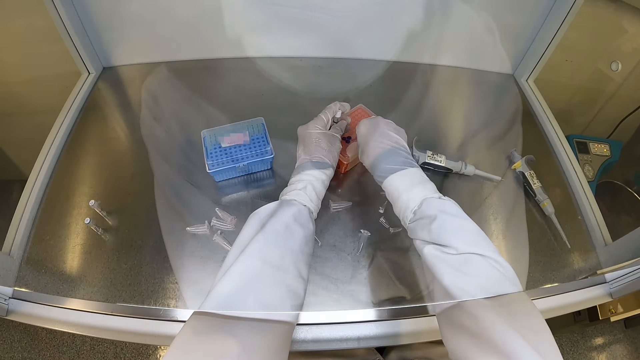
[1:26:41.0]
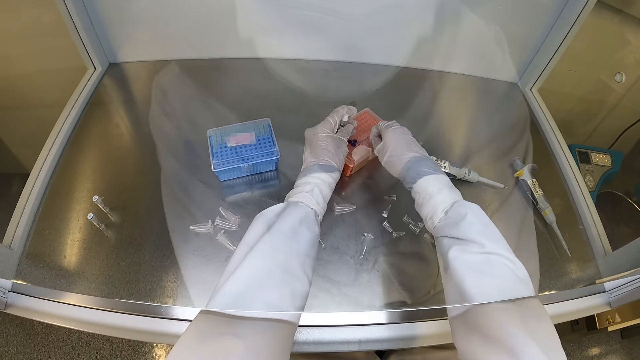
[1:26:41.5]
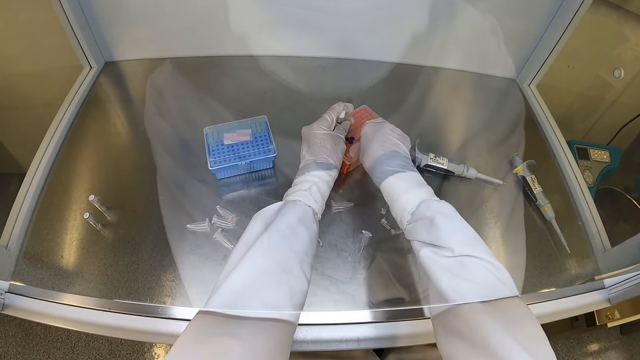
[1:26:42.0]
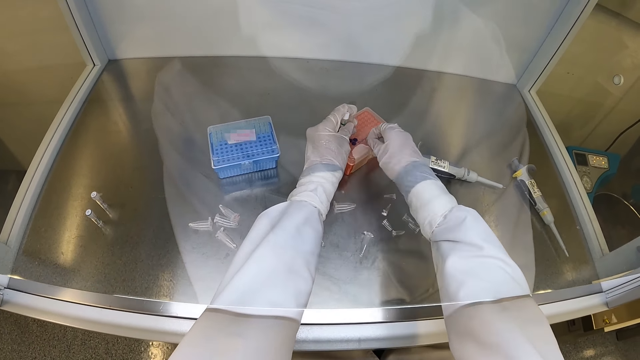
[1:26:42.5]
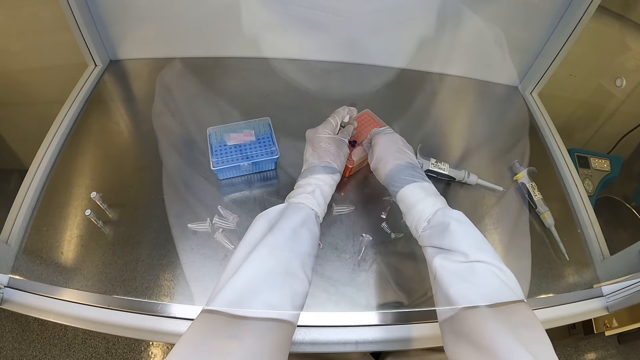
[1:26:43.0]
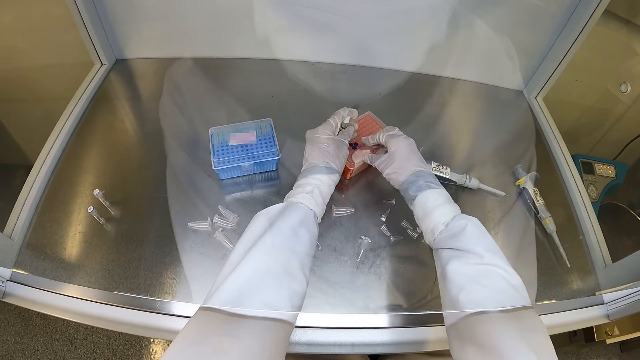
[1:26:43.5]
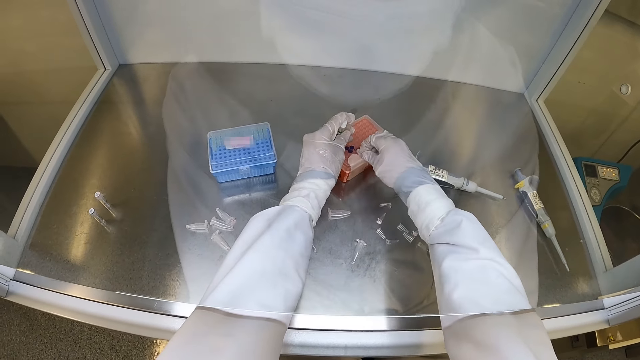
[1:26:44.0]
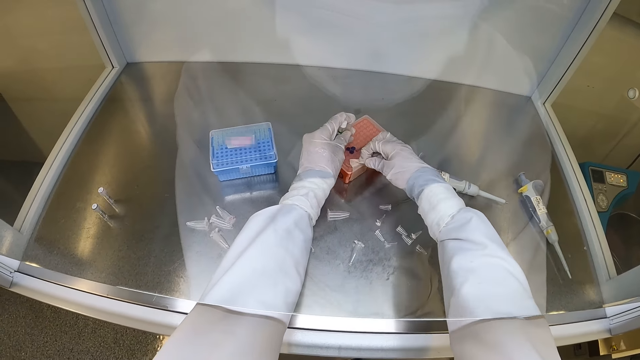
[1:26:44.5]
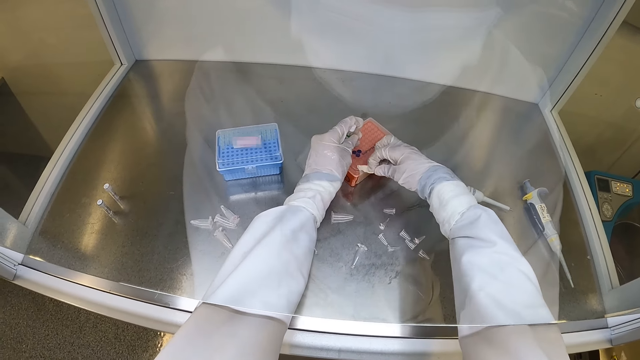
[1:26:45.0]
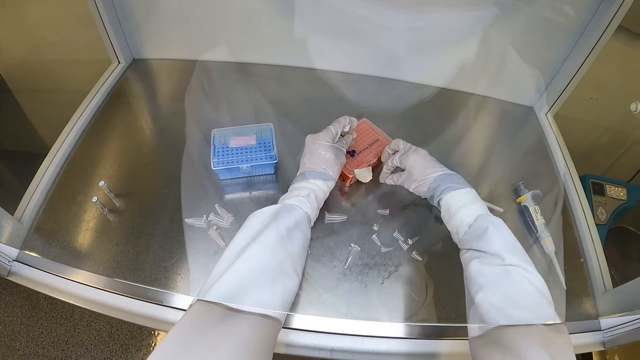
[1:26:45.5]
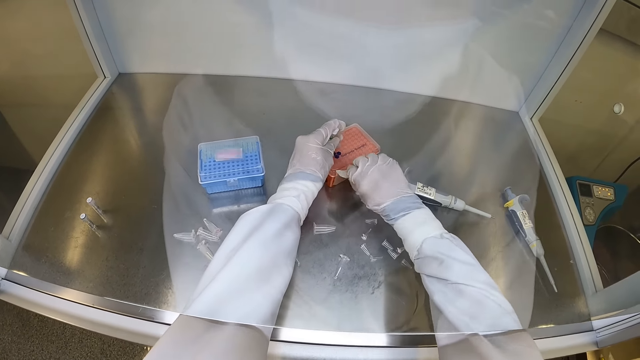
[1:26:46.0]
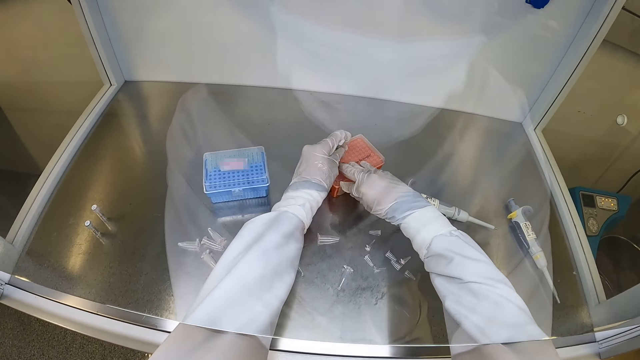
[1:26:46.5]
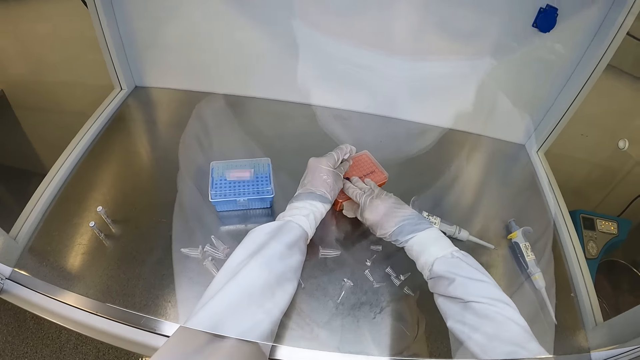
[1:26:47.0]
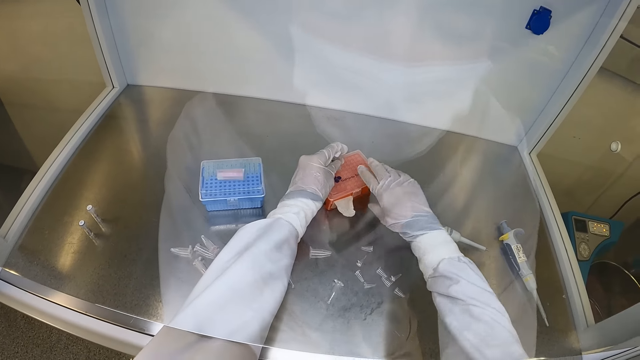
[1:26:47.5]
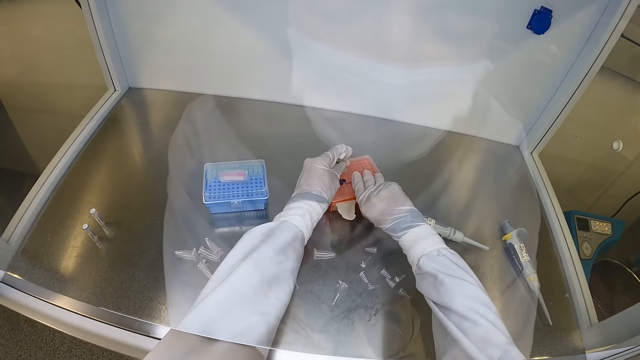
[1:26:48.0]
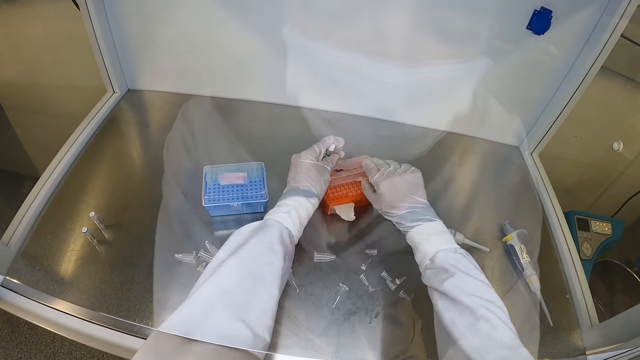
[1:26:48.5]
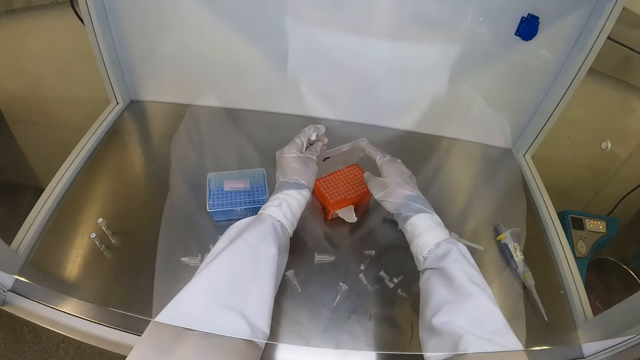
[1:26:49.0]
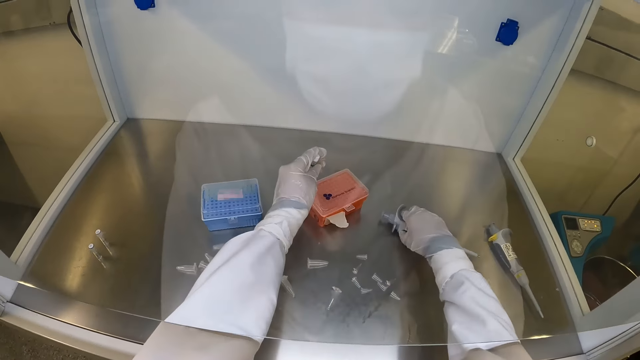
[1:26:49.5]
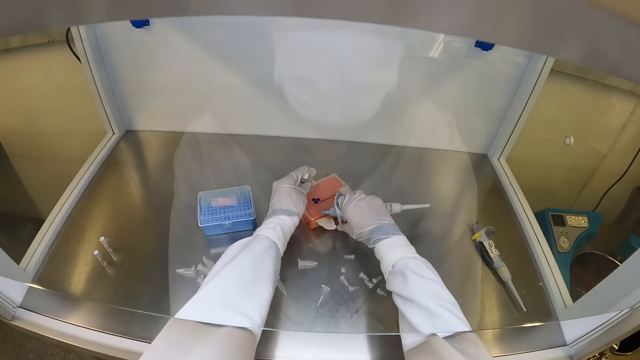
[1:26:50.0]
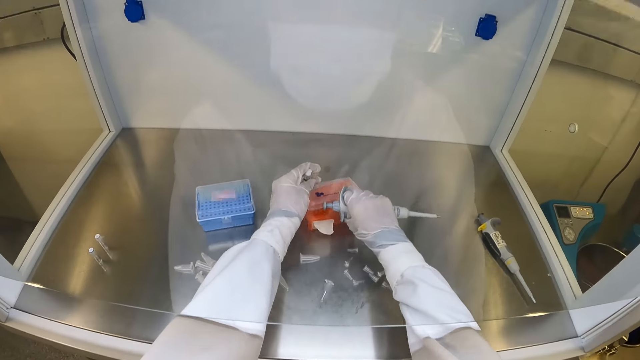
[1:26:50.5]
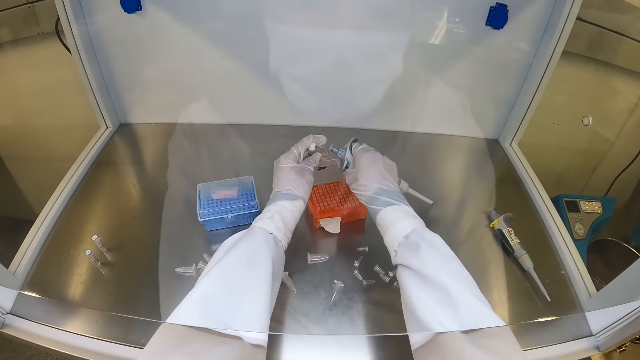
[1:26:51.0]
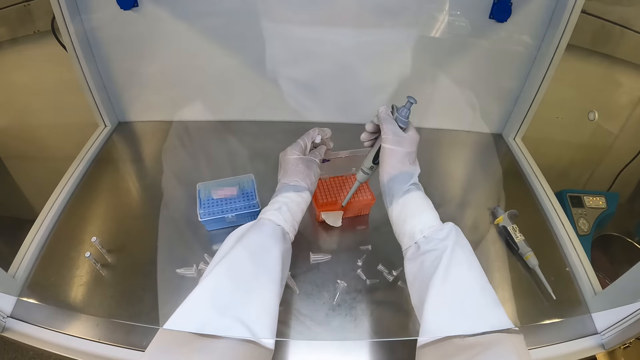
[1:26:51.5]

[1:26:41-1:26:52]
The camera wearer removes a paper tape from the test tube rack on the cabinet with his right hand. He opens the test tube rack on the cabinet with his right hand. He picks up the micropipette from the cabinet with his right hand. He opens the test tube rack on the cabinet with his right hand.

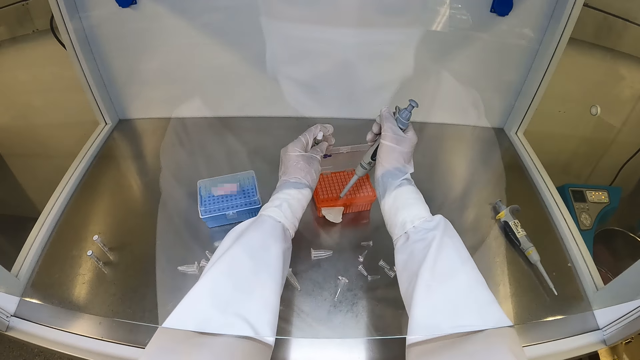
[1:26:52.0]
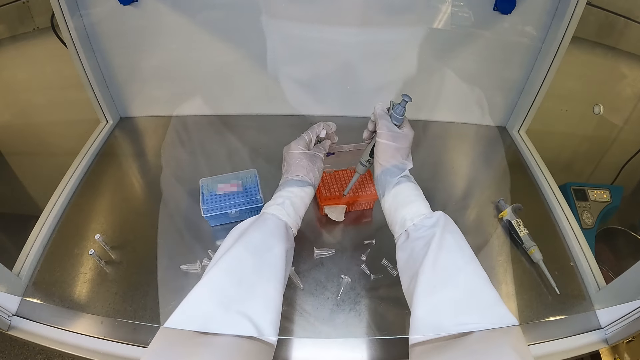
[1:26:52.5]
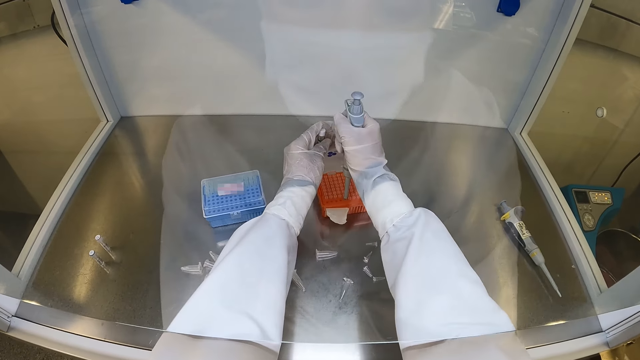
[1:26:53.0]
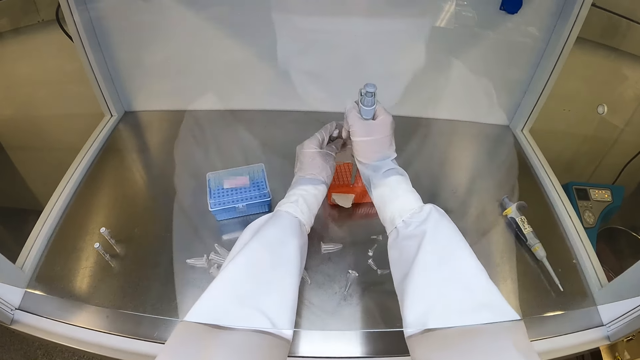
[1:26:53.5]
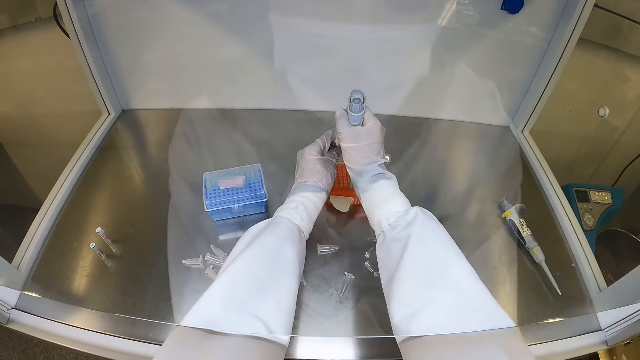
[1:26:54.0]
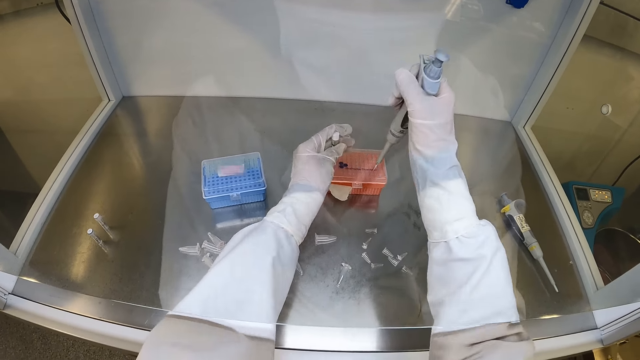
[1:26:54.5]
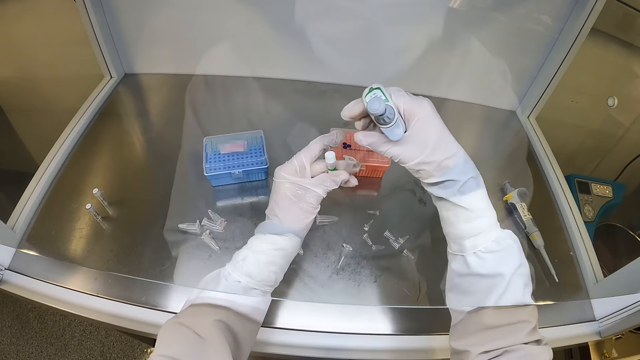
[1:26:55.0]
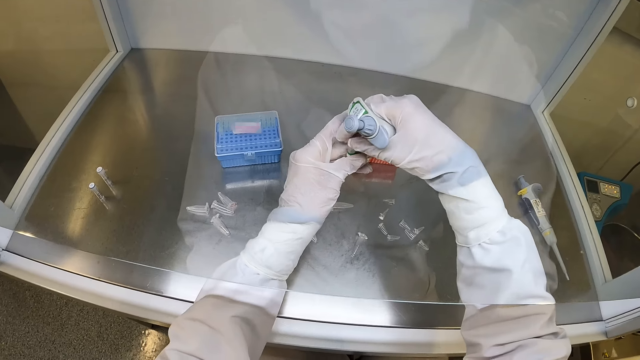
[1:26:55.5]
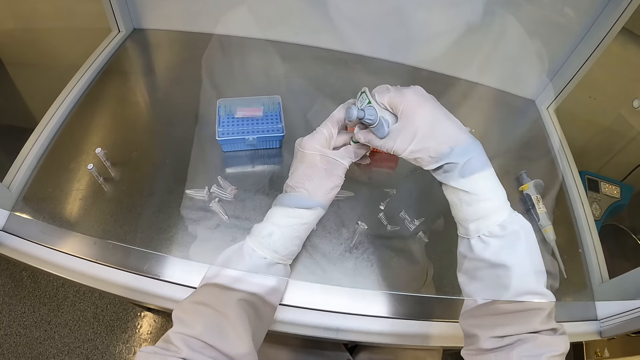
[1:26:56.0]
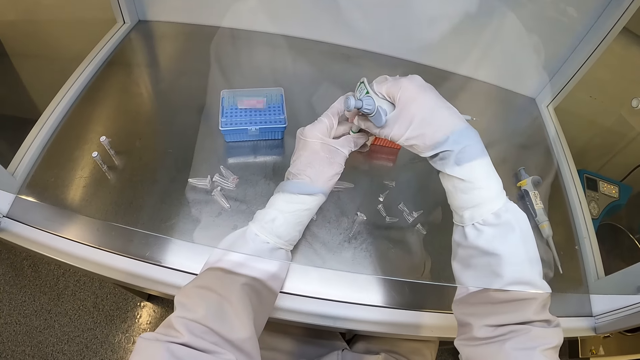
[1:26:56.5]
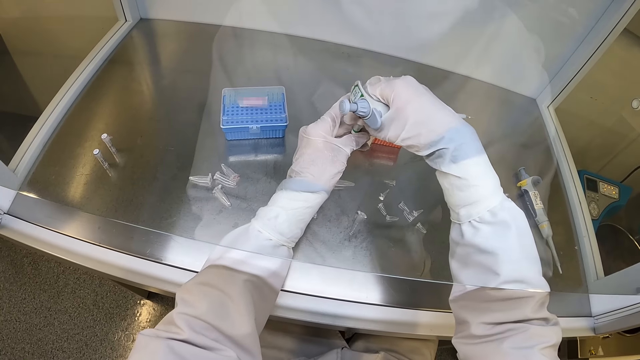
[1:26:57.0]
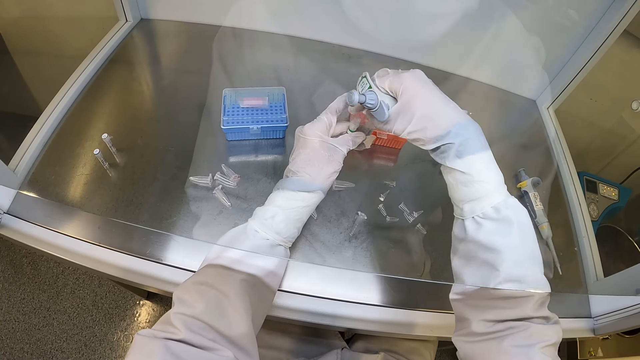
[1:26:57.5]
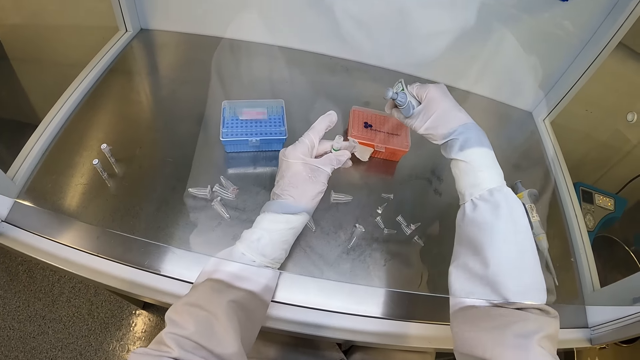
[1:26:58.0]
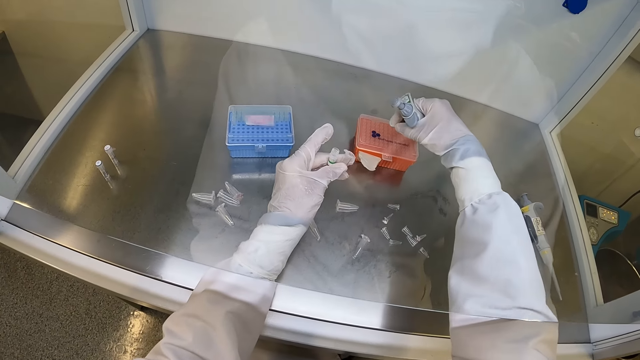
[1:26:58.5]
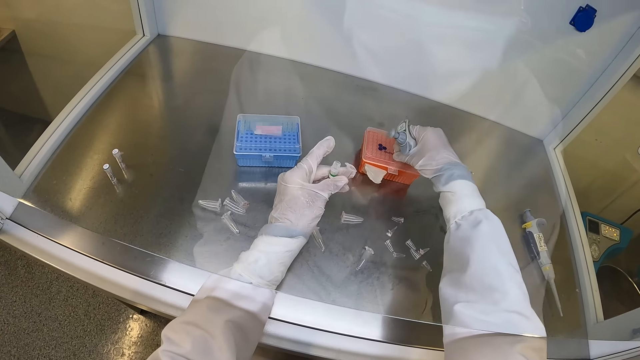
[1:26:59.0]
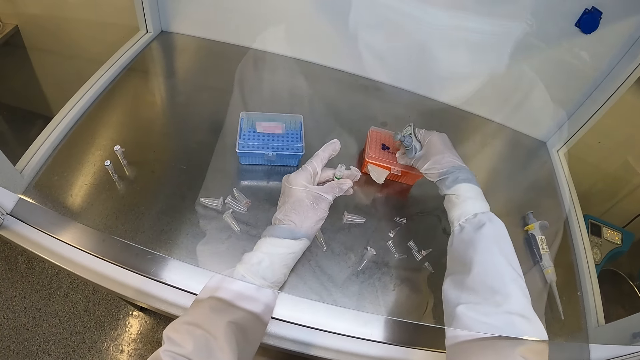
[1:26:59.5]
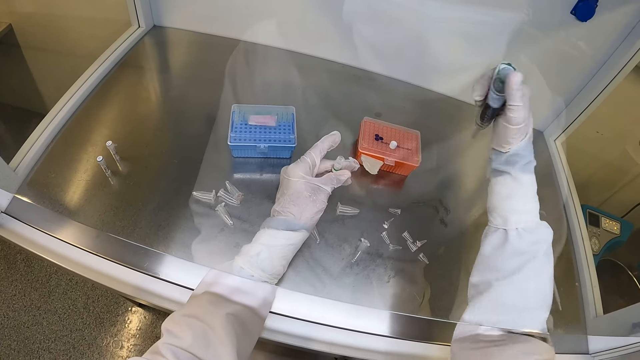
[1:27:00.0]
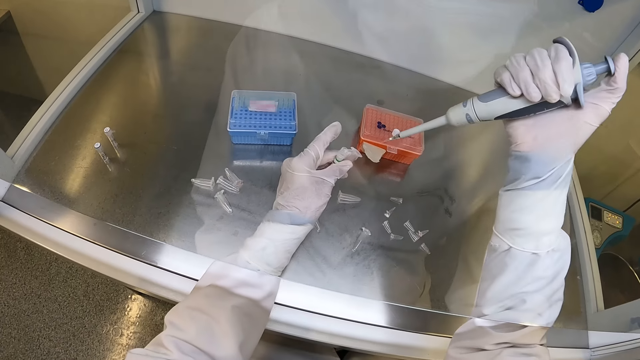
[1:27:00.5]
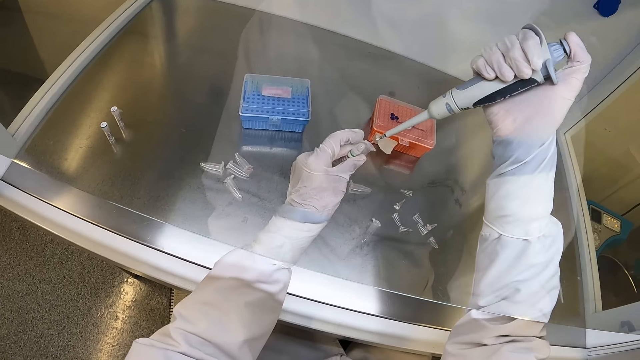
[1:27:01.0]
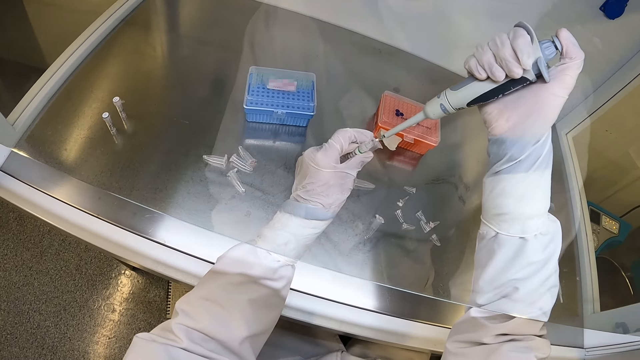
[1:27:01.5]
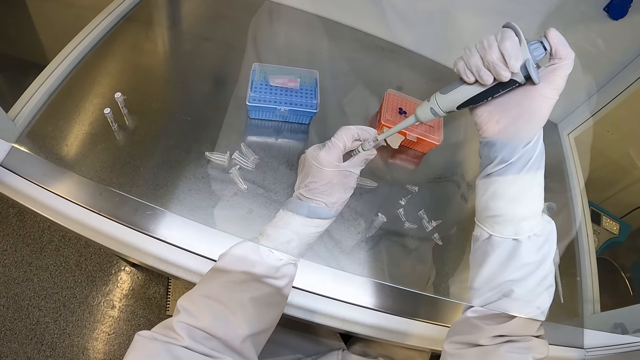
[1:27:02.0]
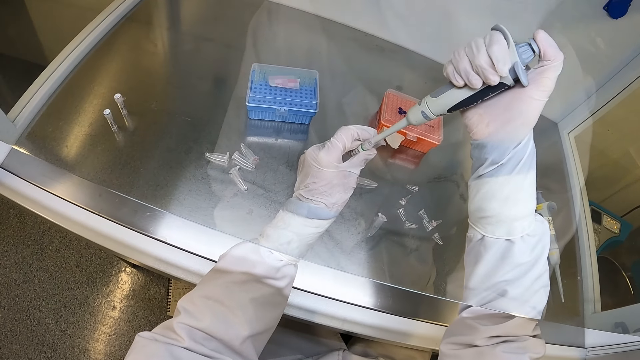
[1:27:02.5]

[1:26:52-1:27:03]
The camera wearer presses the syringe in the box. He places the micropipette in the test tube rack on the cabinet with his right hand. He closes the test tube rack on the cabinet with his left hand. He opens the glass tube or bottle in his left hand with his right hand. He places the glass tube cap on the test tube rack on the cabinet with his right hand. He dips the syringe in the bottle.
